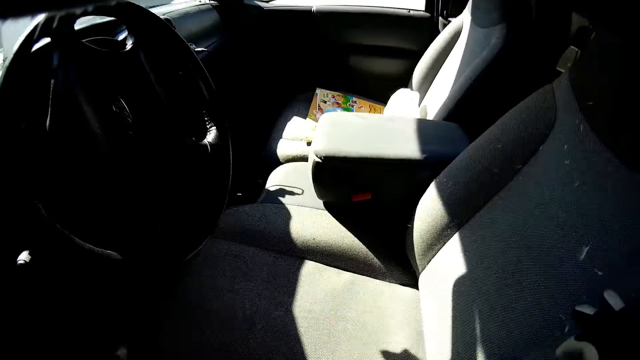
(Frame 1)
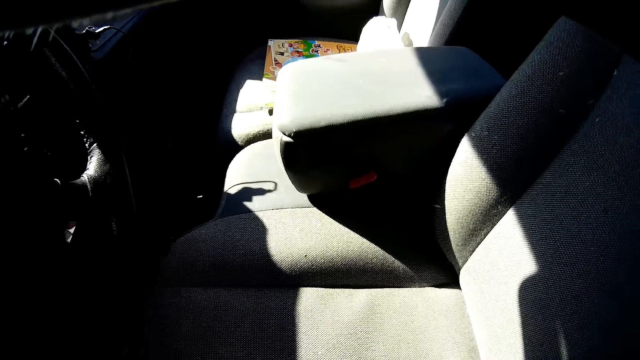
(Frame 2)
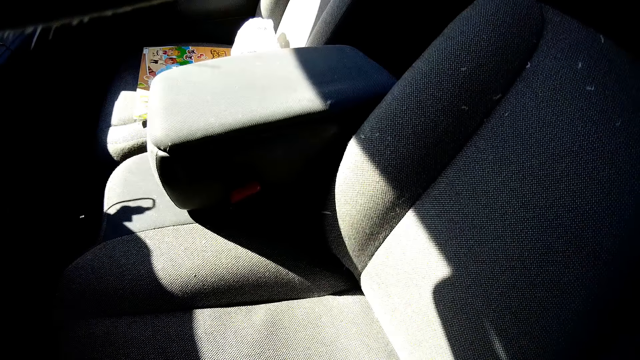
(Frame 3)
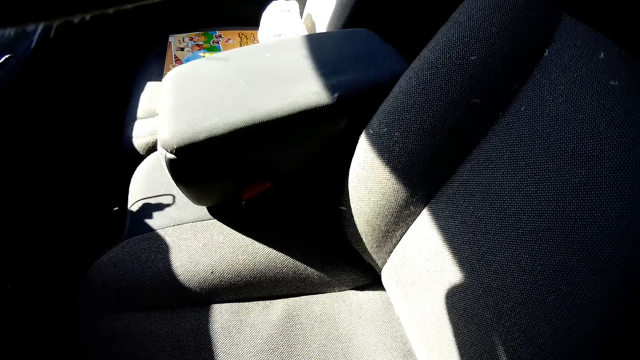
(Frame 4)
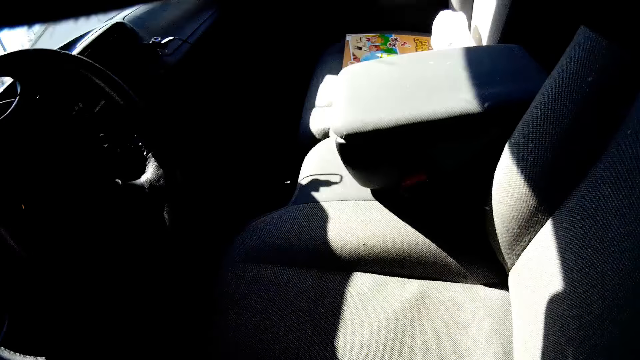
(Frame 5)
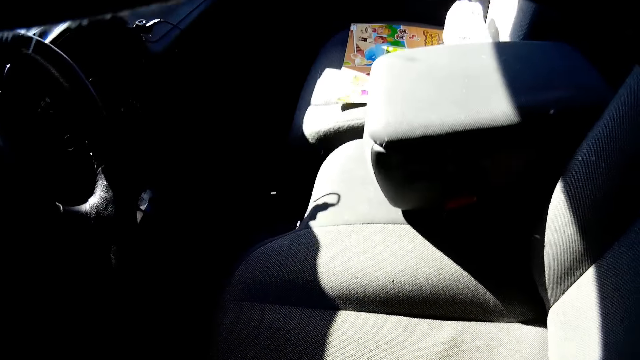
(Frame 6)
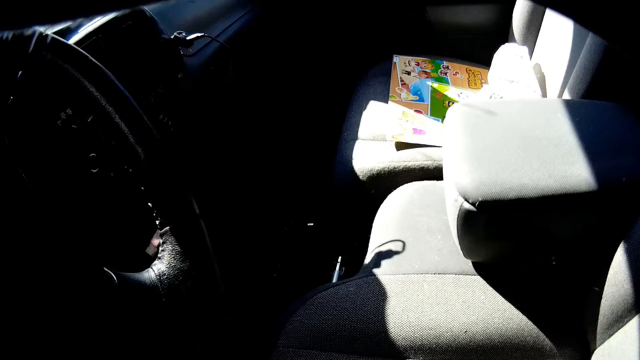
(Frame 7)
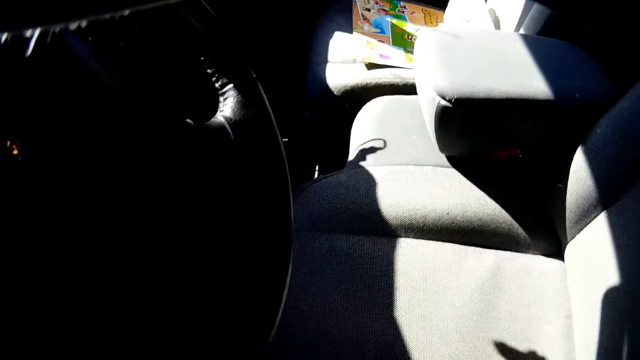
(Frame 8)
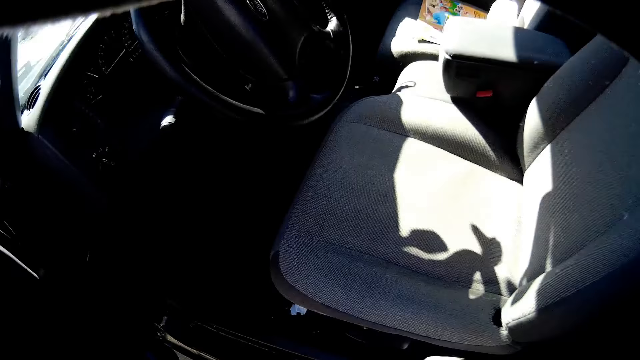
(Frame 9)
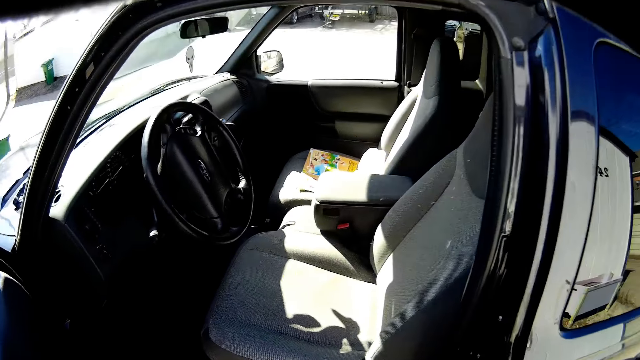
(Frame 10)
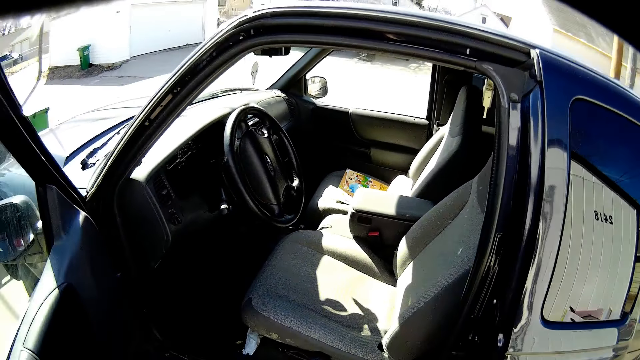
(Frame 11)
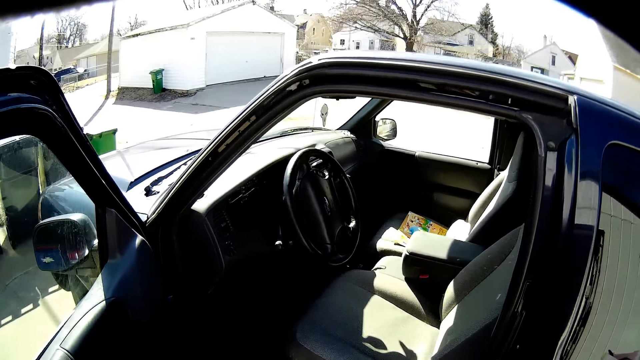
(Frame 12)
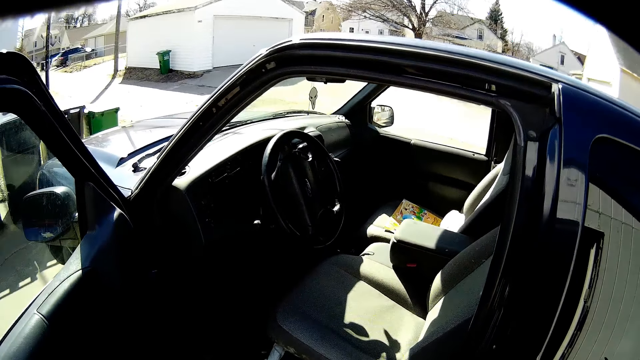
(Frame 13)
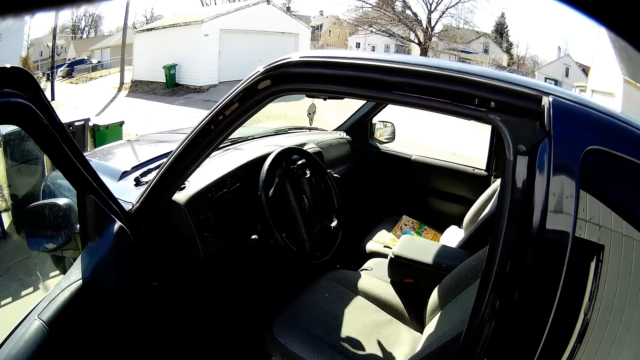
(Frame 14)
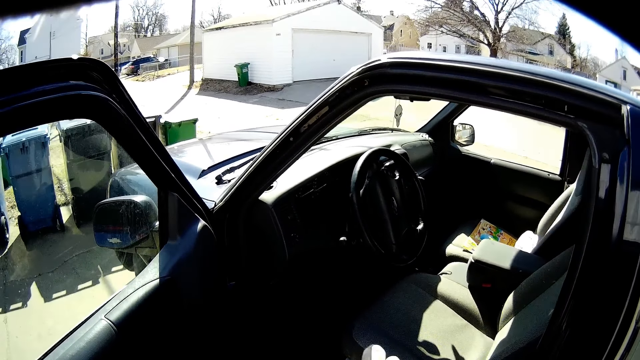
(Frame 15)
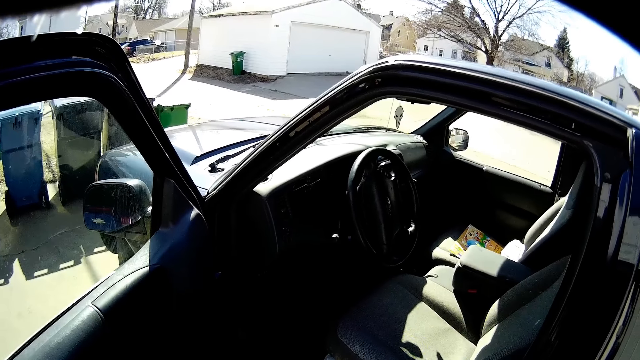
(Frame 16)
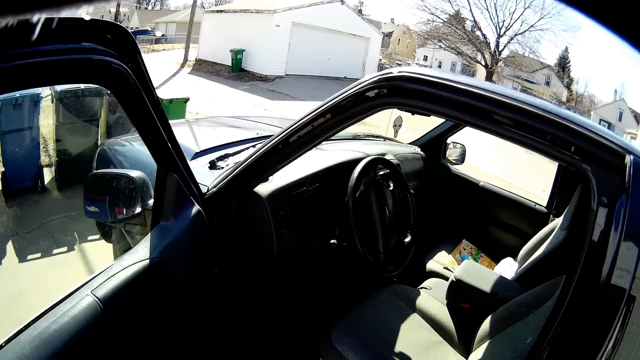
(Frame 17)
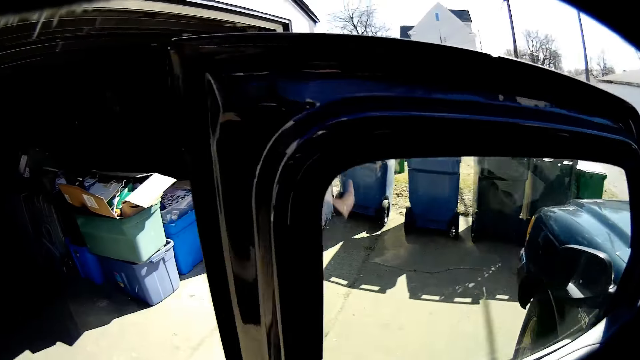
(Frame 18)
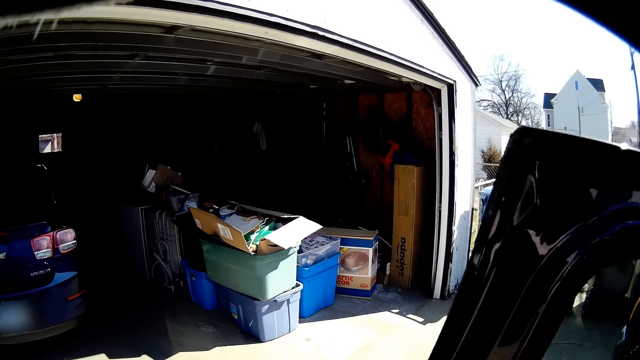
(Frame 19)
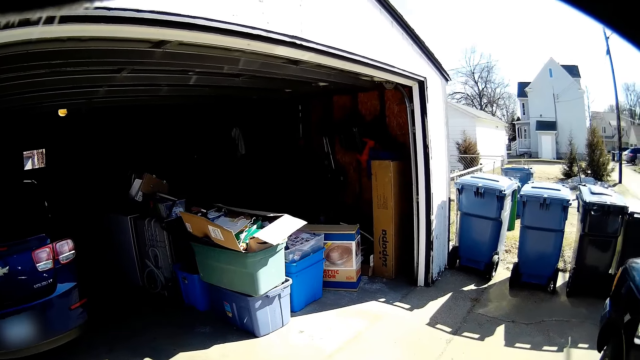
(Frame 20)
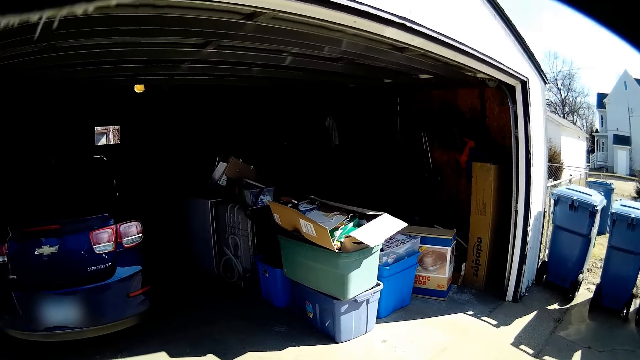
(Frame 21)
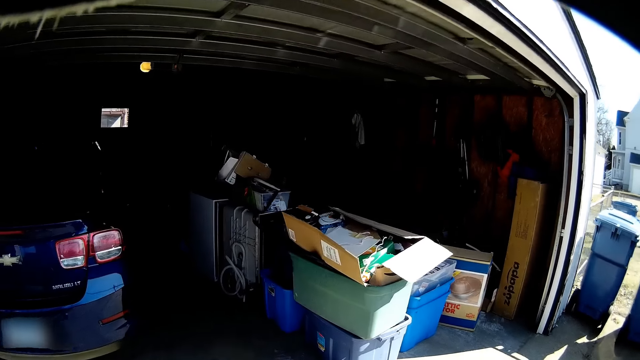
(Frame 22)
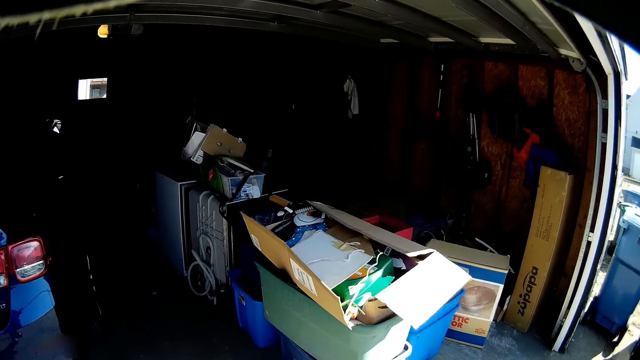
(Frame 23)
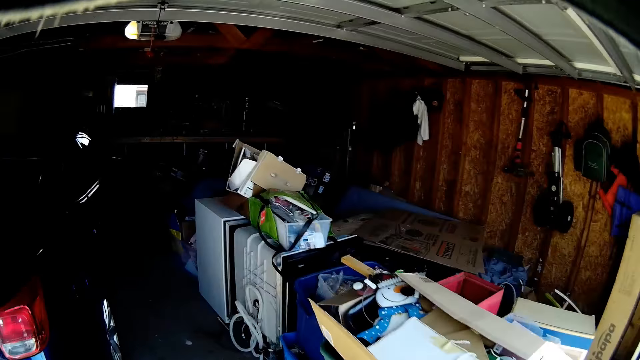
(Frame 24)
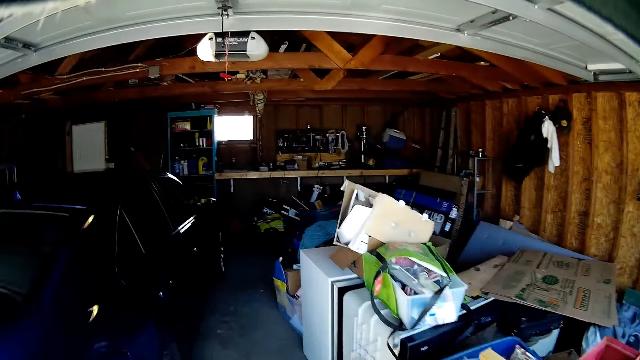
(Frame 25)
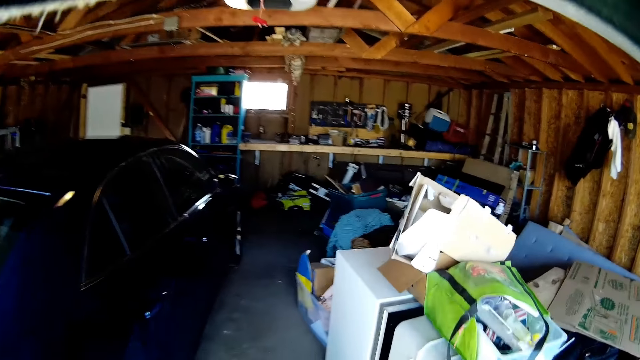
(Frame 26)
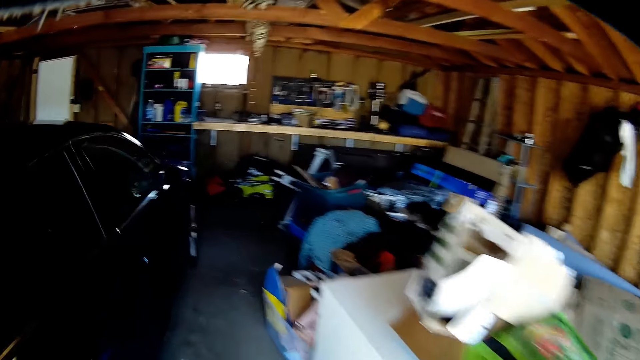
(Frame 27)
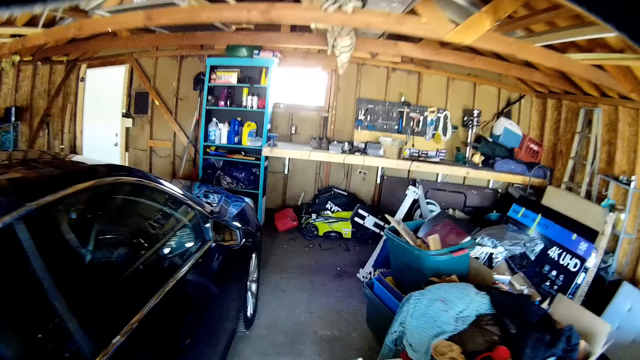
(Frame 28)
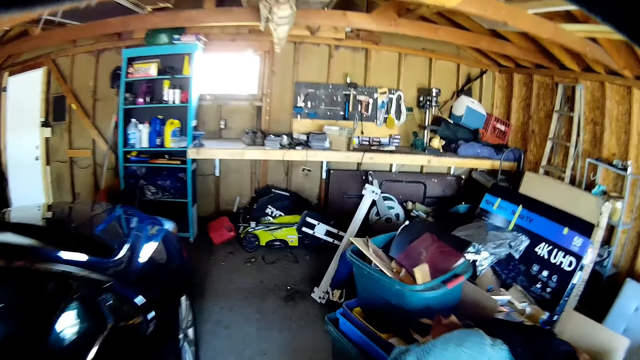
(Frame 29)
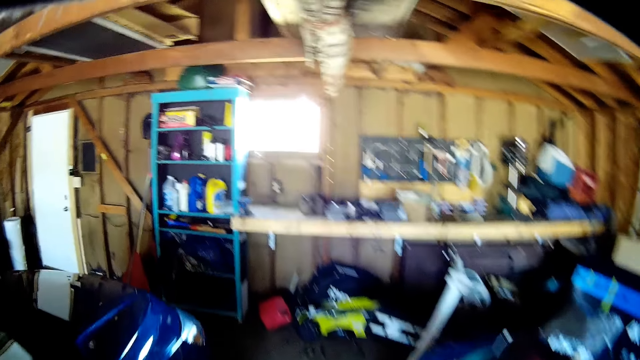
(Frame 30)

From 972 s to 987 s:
The camera wearer looks in the car. They walk towards the workshop.

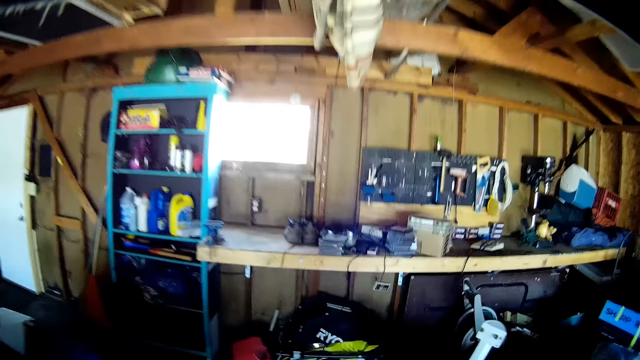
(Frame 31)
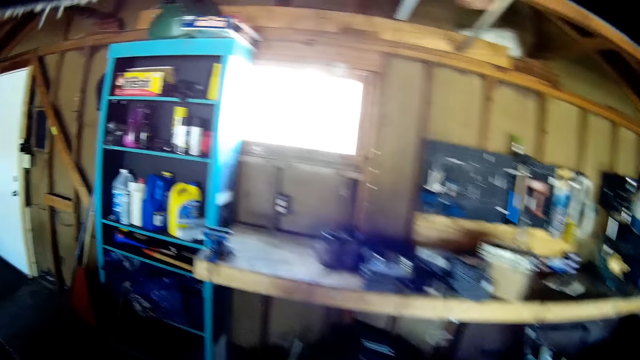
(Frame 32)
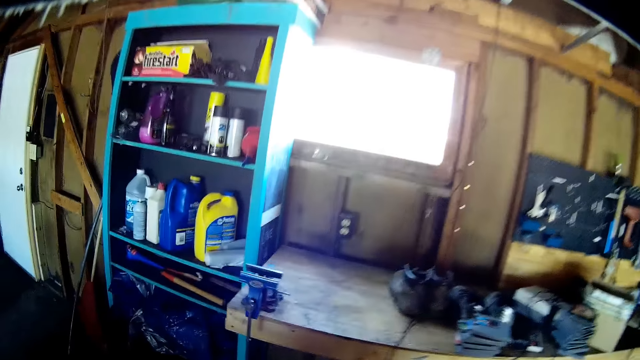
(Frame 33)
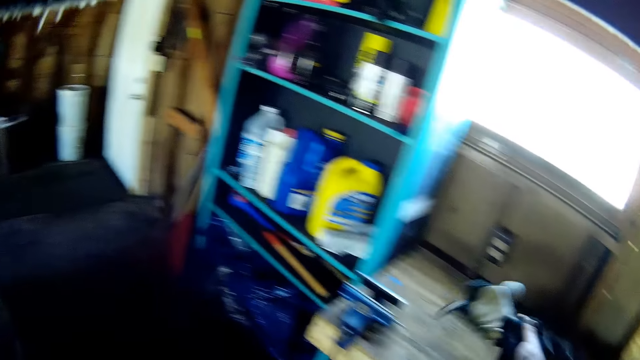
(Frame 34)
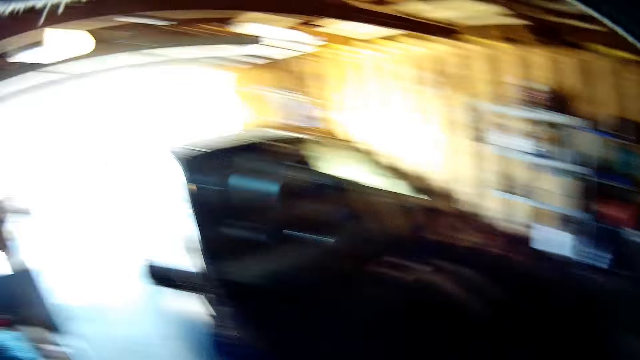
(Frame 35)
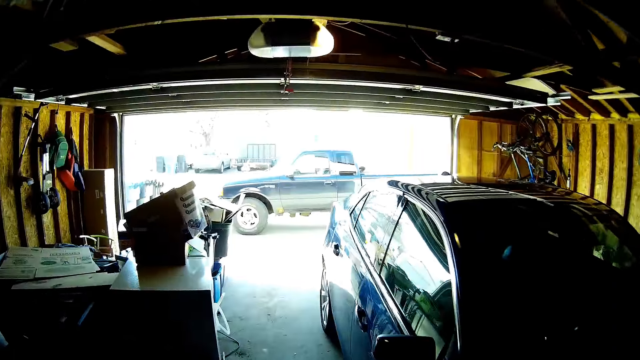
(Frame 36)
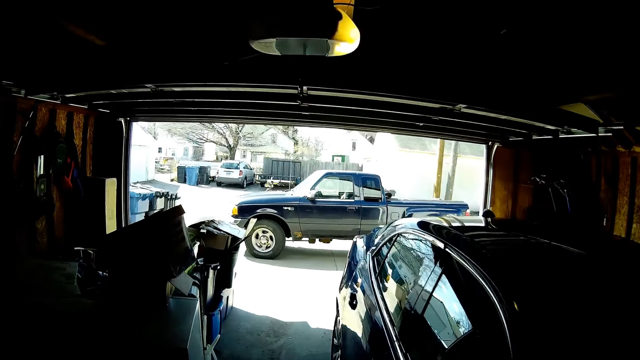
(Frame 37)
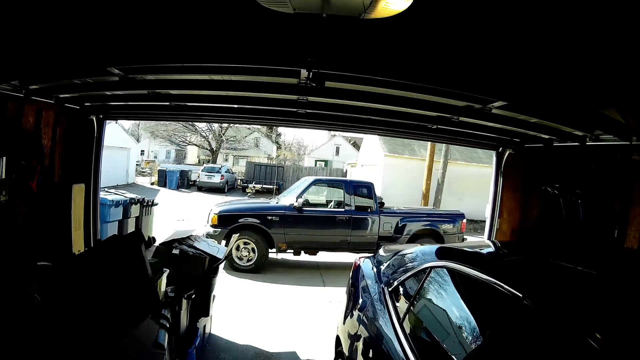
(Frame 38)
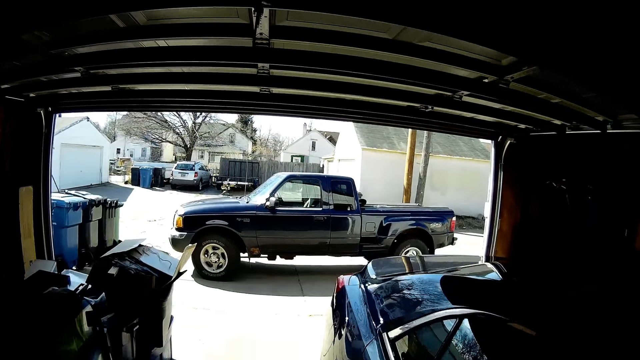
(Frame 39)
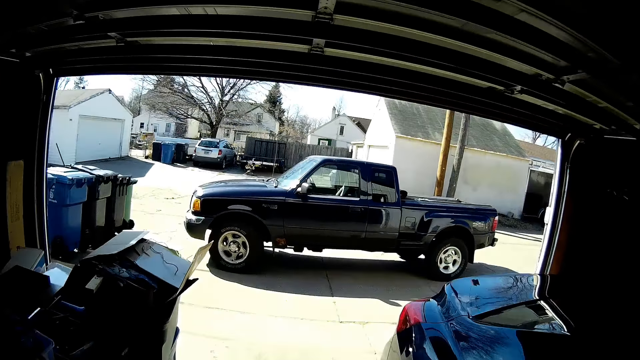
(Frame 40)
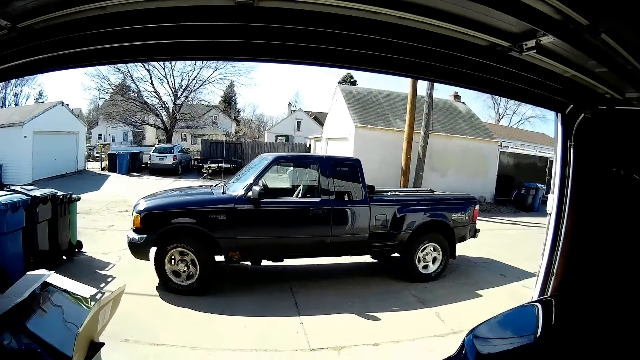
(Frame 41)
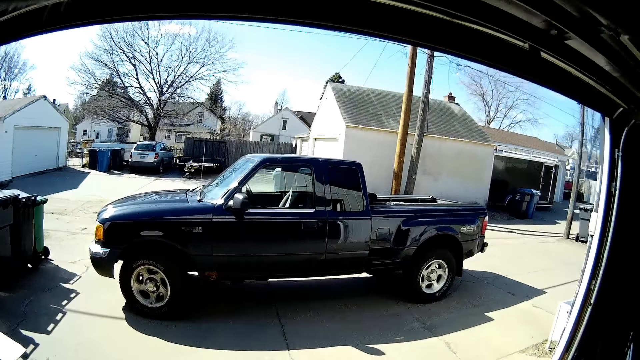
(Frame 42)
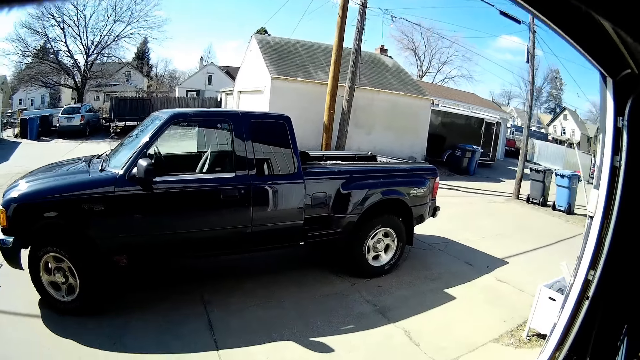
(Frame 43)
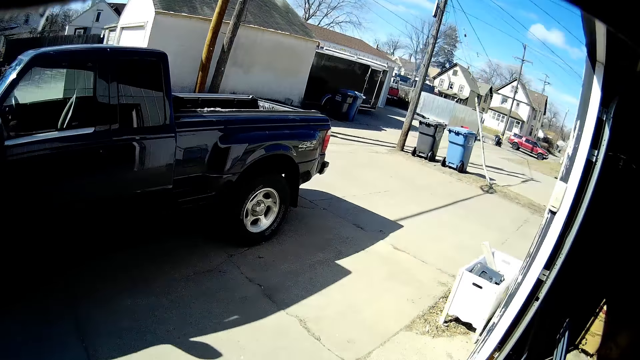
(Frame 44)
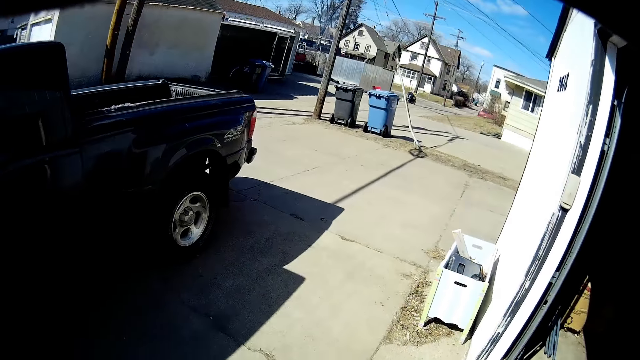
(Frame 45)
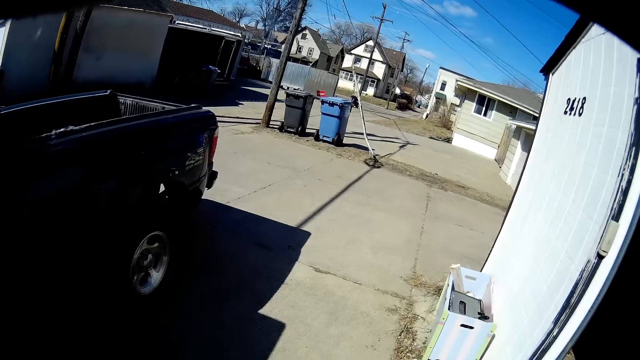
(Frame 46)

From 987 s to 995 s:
The camera wearer puts something on the table. They walk towards the car.
